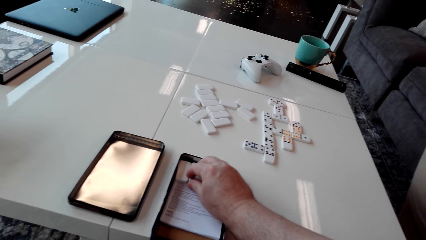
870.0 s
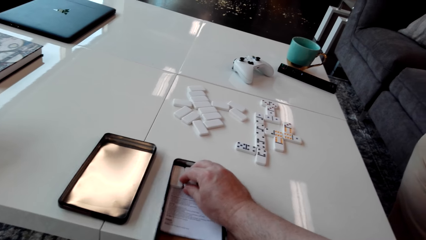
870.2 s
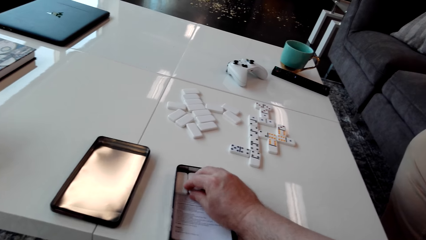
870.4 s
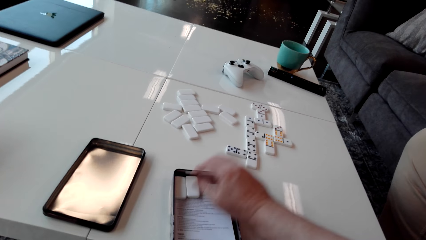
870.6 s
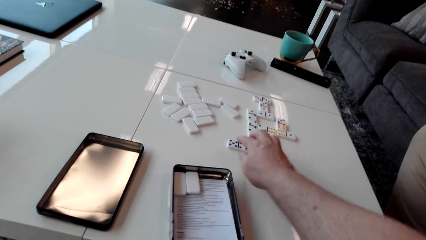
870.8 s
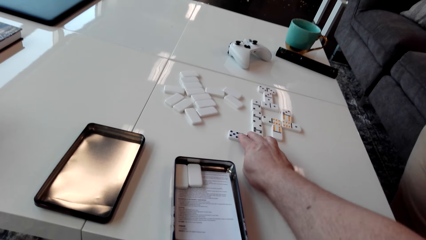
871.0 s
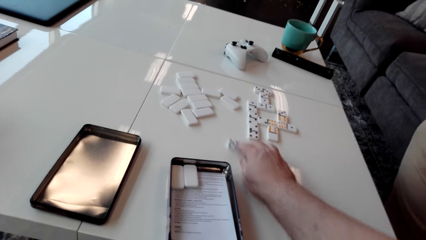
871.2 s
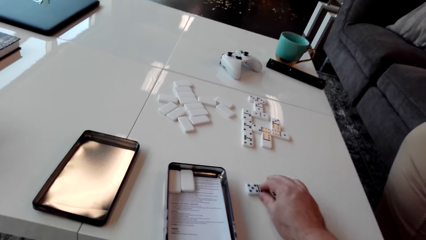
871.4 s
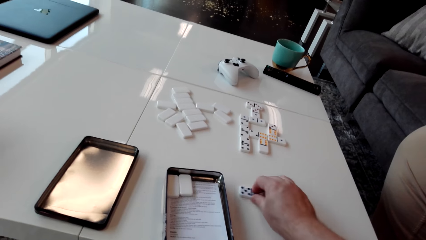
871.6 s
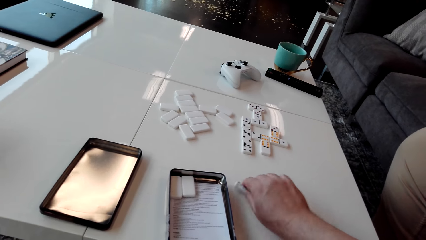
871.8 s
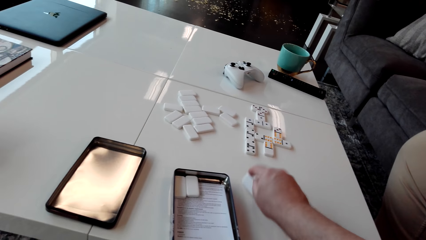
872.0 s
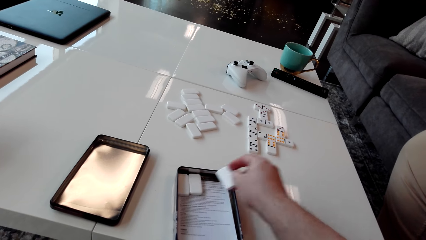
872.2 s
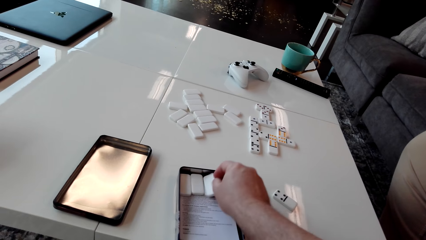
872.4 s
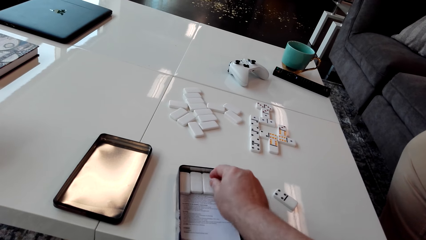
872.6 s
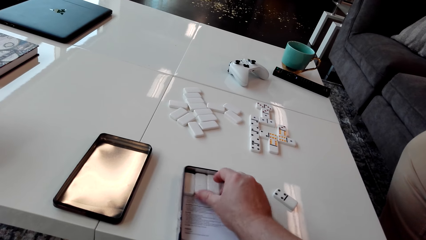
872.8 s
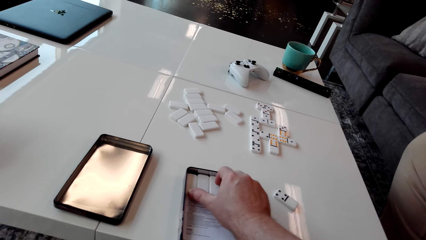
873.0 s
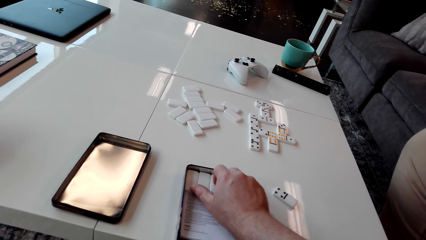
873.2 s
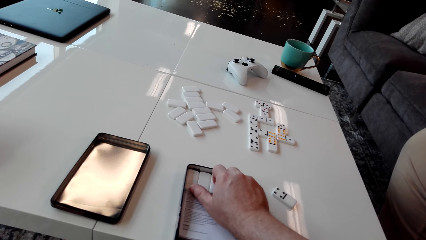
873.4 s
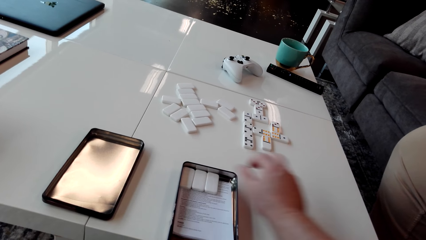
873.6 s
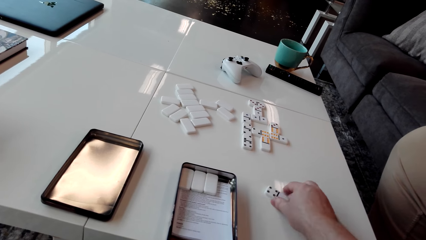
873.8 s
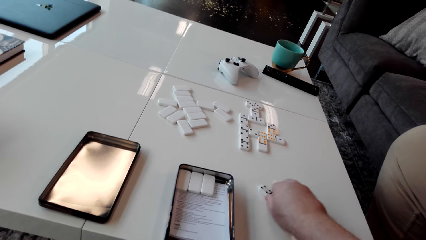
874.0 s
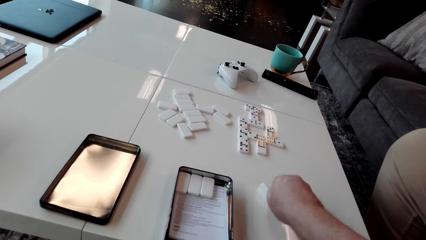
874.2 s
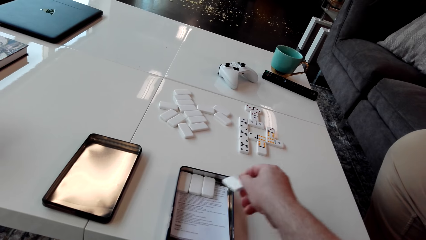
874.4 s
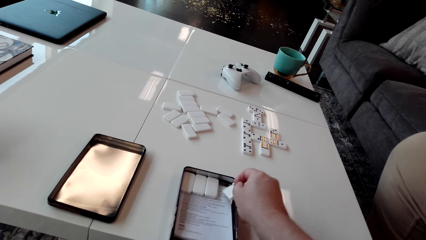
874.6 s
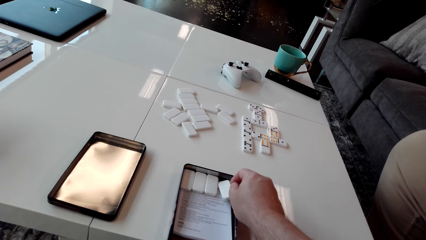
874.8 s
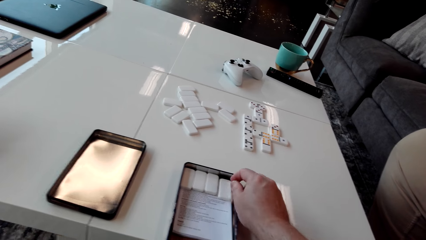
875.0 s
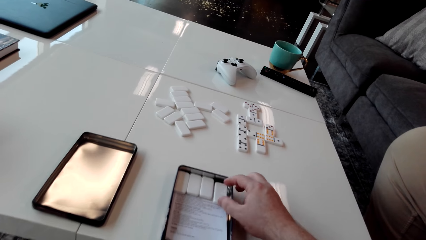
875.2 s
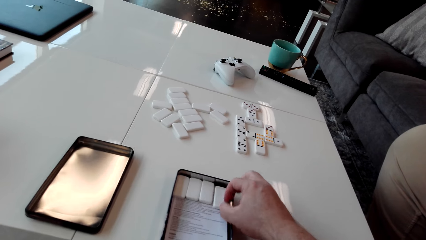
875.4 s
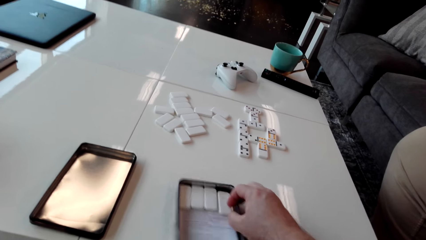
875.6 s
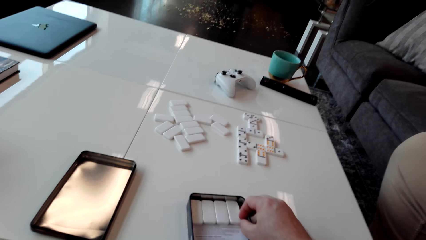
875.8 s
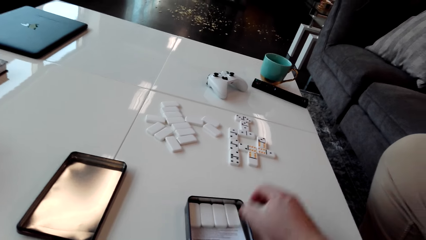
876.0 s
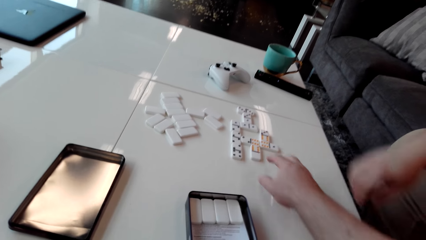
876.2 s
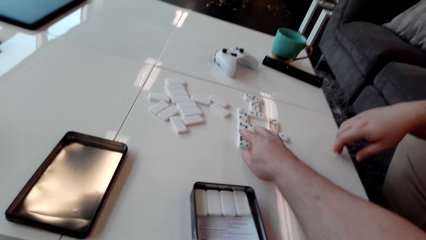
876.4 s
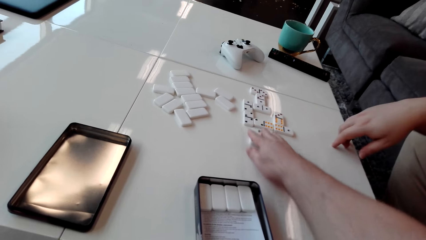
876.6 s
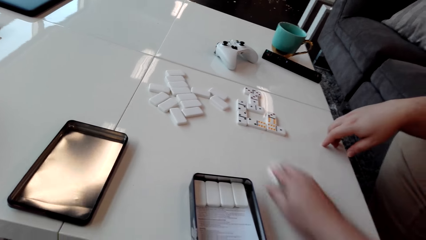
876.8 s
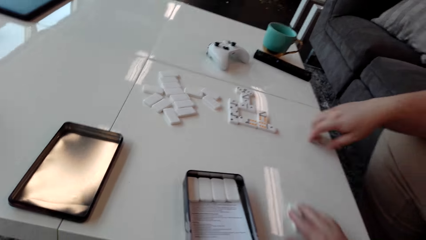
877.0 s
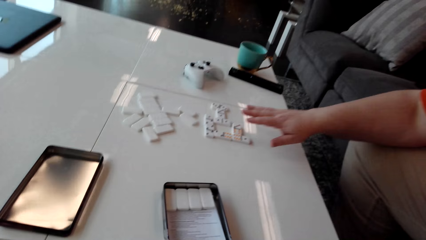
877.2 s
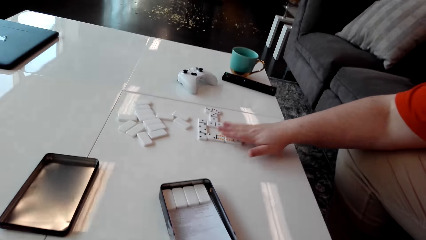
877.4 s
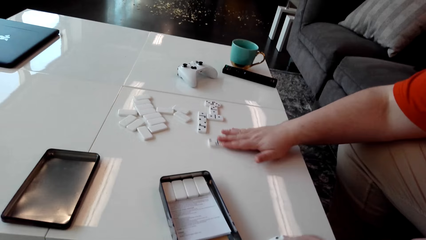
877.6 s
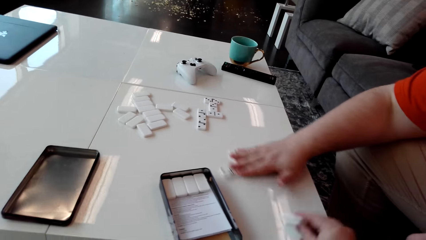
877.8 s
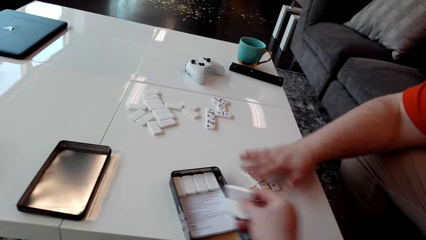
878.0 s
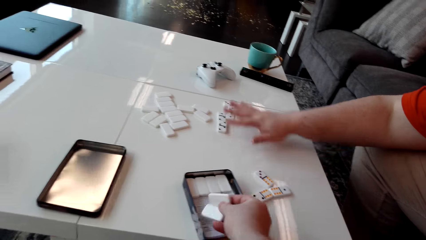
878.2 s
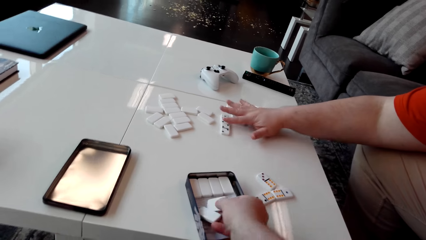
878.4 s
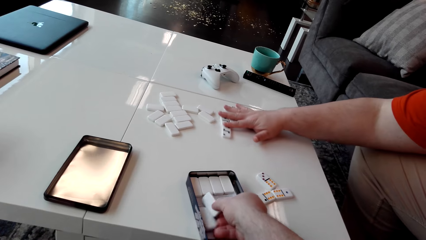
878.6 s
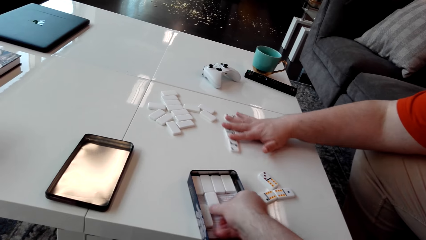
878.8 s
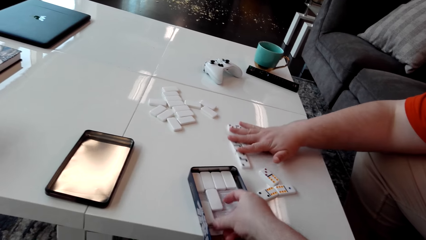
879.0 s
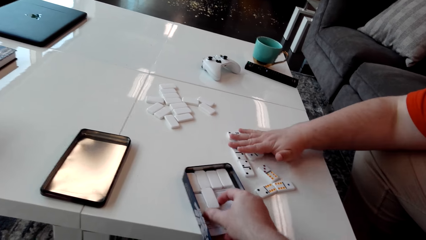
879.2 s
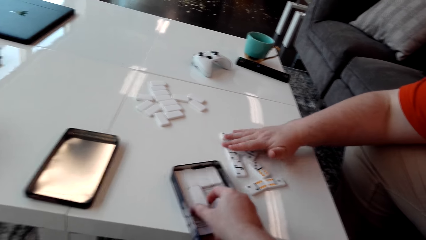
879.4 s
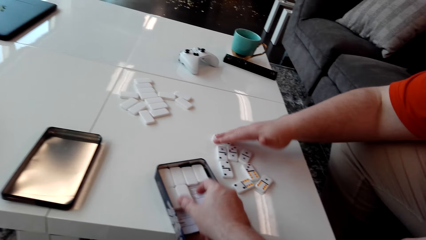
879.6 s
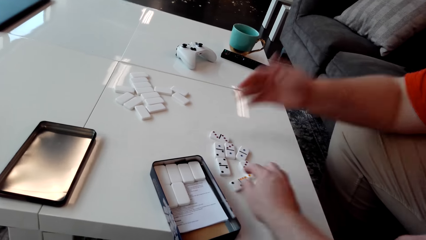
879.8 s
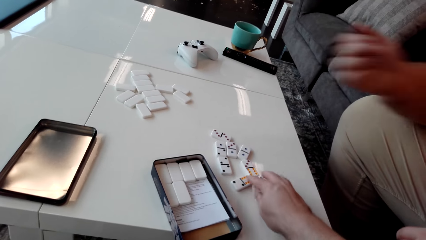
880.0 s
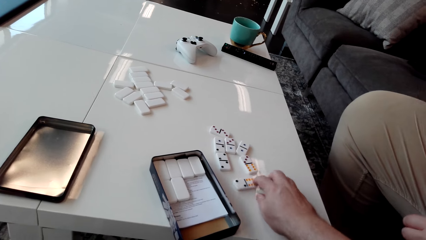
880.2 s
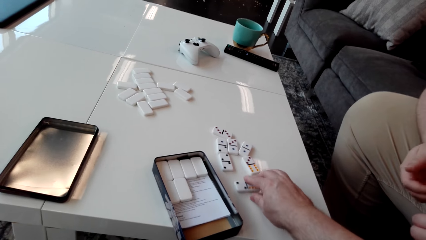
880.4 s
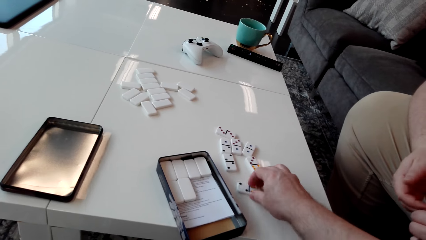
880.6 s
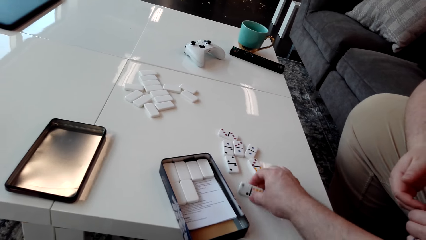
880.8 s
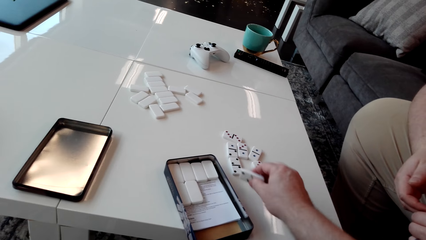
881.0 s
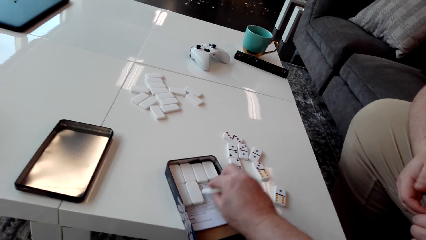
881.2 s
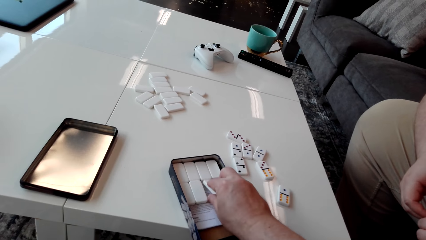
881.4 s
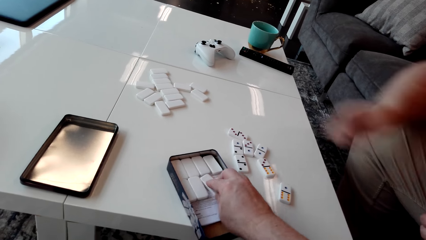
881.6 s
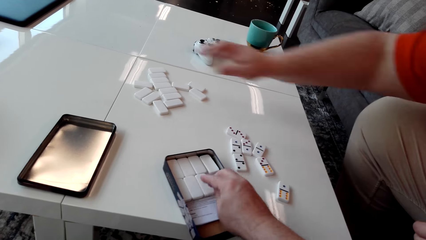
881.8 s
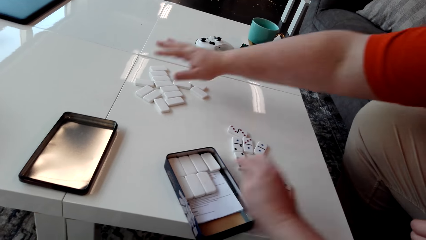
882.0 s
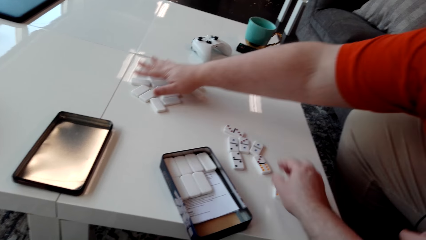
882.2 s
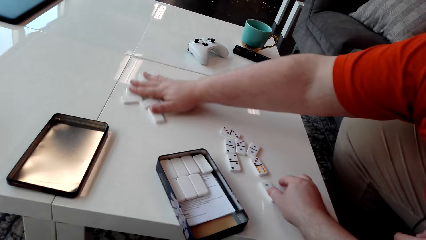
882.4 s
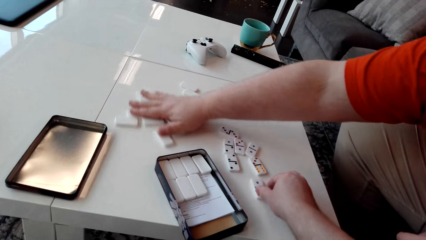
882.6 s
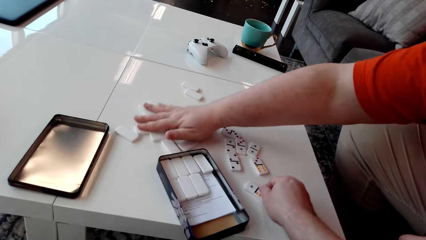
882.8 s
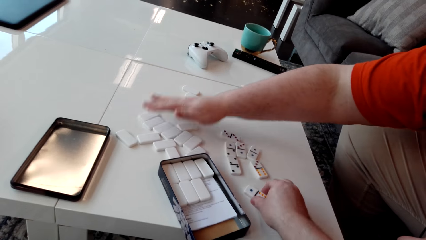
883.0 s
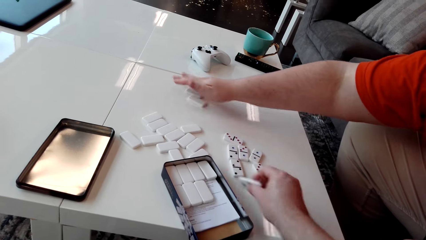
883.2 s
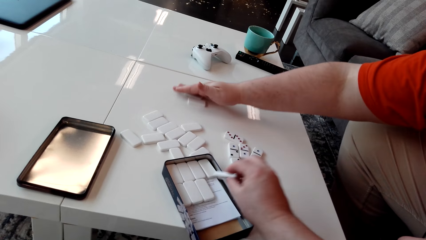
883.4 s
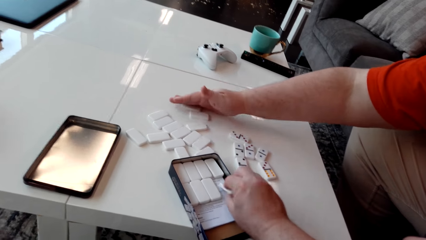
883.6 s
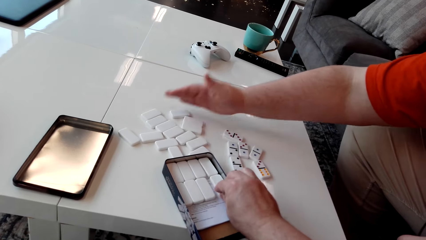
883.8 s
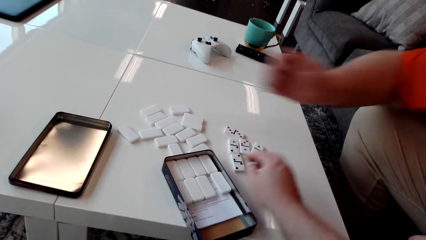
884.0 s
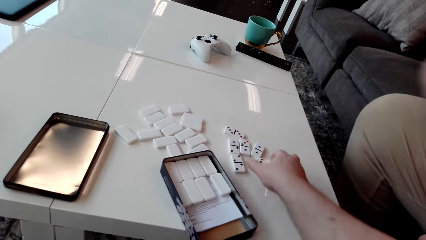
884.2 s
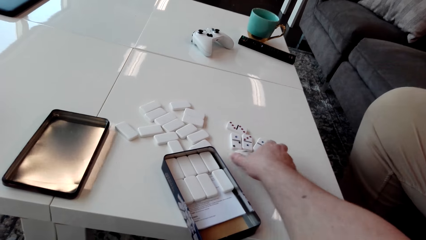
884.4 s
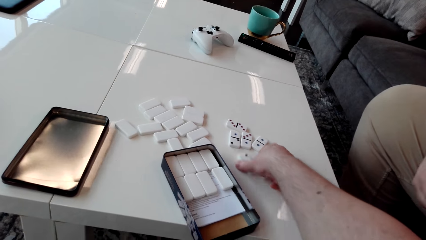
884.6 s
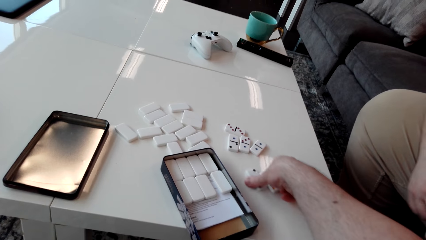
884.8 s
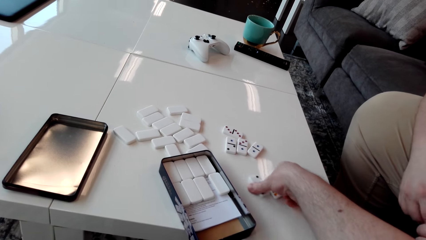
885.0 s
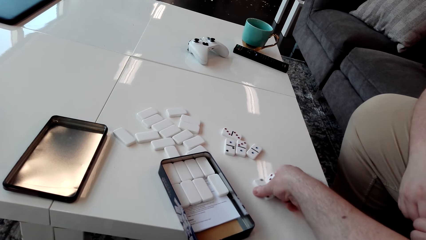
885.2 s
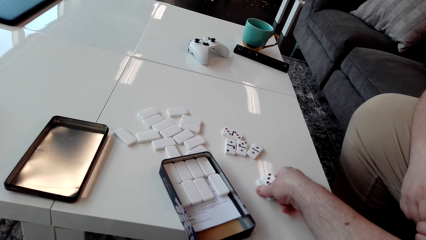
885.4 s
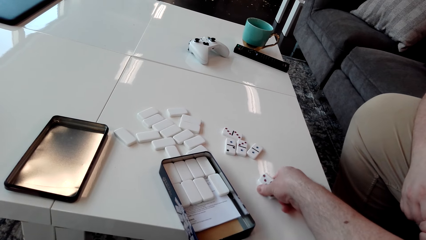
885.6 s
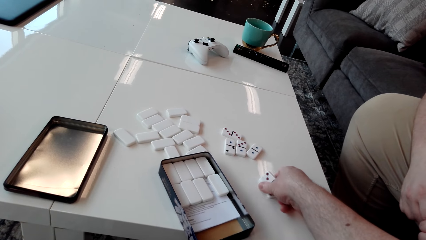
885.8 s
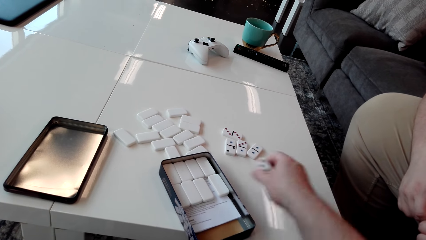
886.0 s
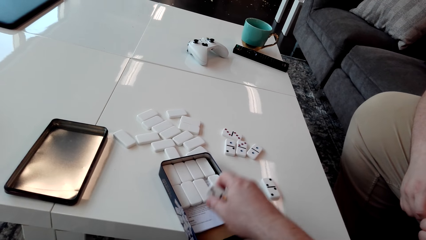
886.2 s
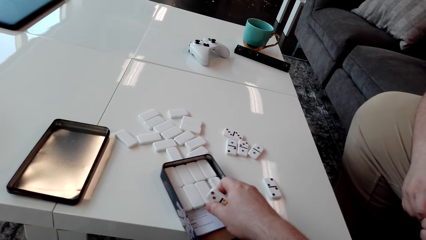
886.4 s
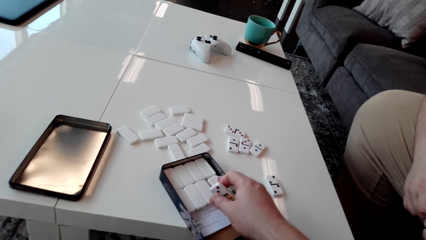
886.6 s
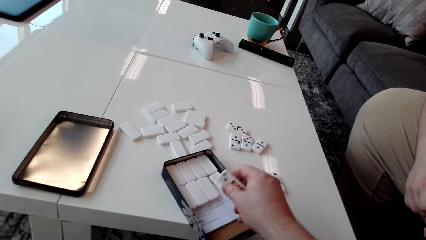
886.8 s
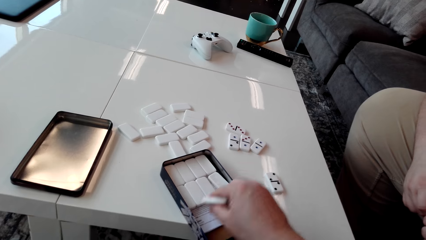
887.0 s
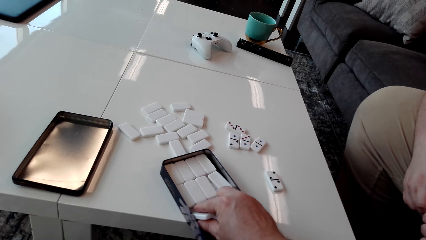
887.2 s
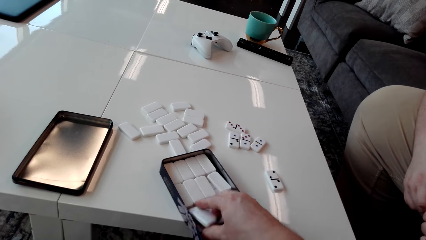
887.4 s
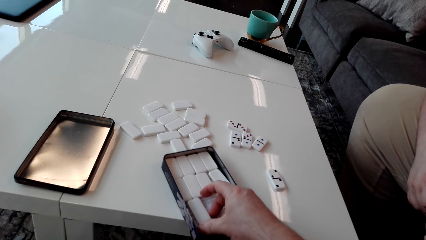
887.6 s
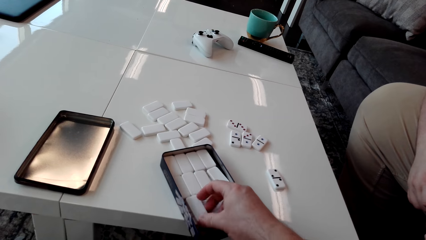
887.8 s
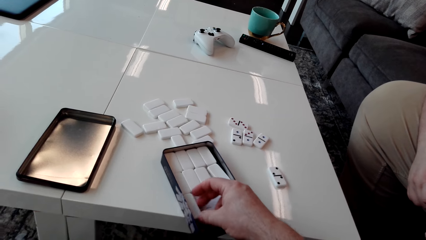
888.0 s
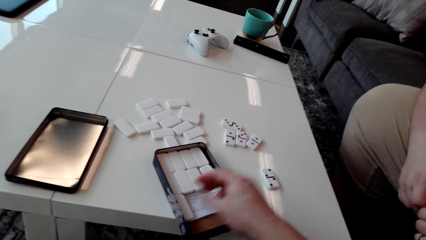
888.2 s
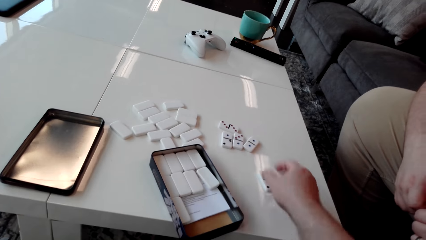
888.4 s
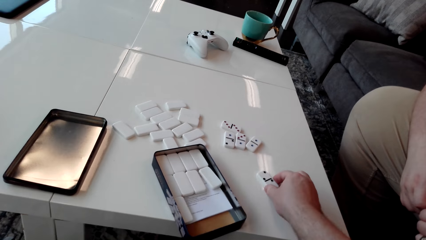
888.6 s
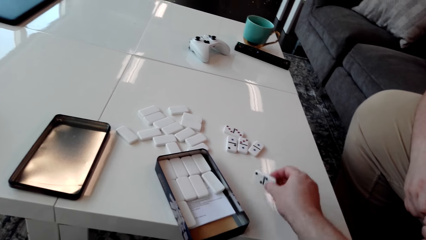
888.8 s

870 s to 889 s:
A man moves the rectangular dice or game tools on the table. The camera wearer arranges the game tools in a box and puts the rectangular dice in the tin storage. The man moves the game tools. The camera wearer arranges the game tools in the box. The man moves the rectangular dice on the table. The camera wearer arranges the game tools in the box. They put the rectangular dice in the tin storage.
